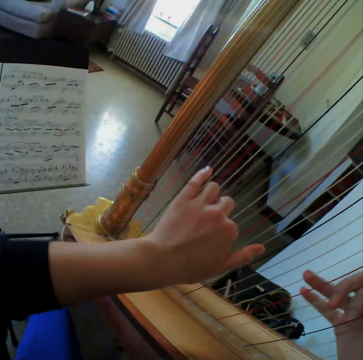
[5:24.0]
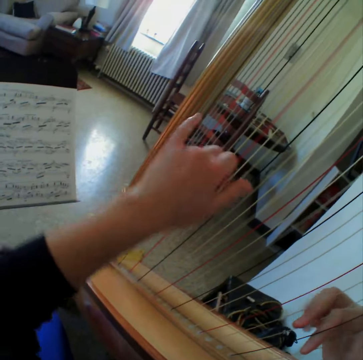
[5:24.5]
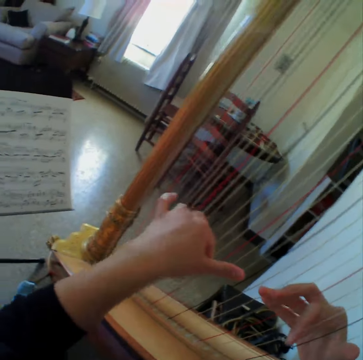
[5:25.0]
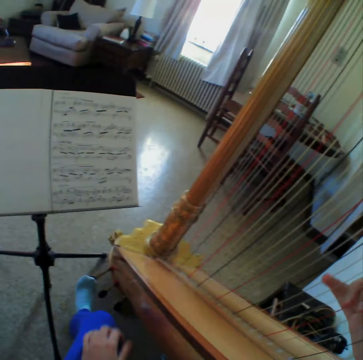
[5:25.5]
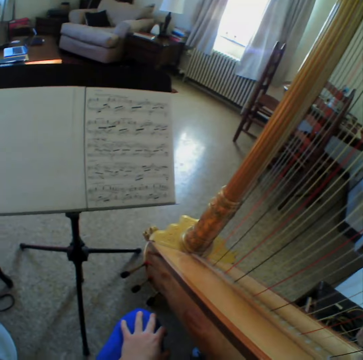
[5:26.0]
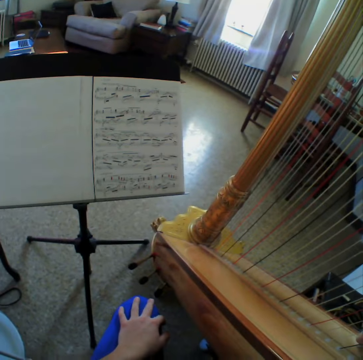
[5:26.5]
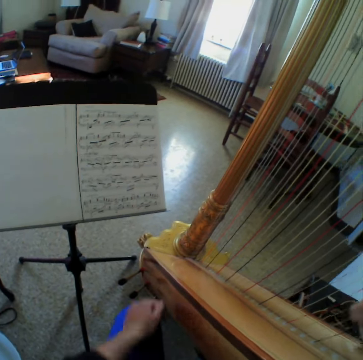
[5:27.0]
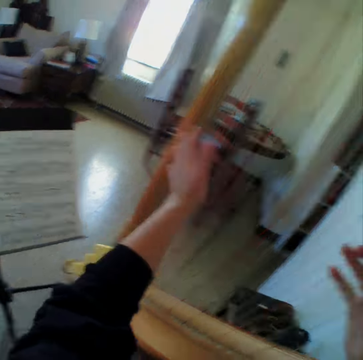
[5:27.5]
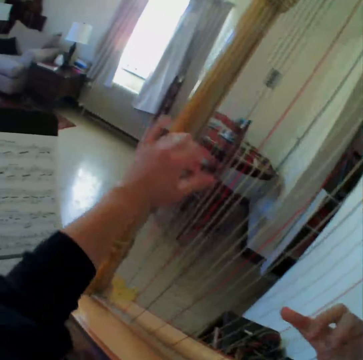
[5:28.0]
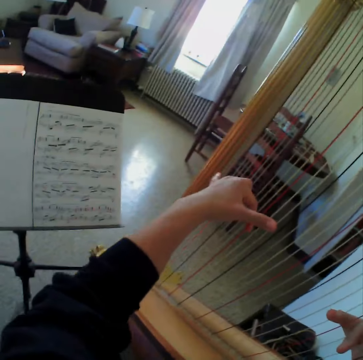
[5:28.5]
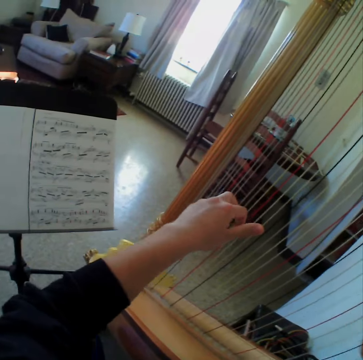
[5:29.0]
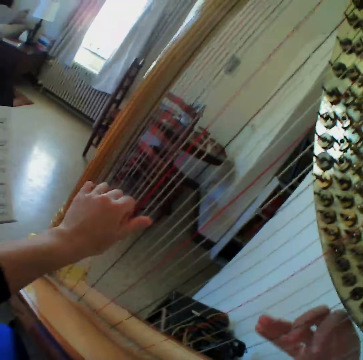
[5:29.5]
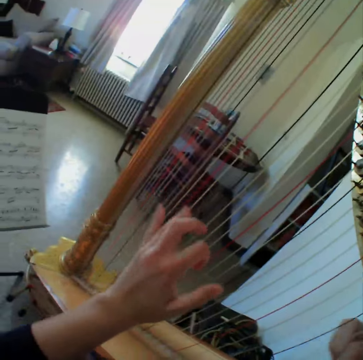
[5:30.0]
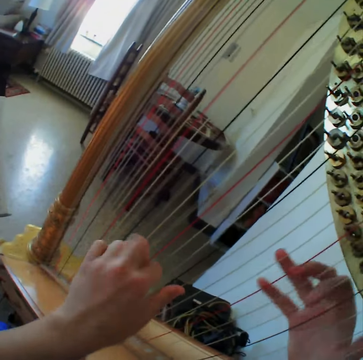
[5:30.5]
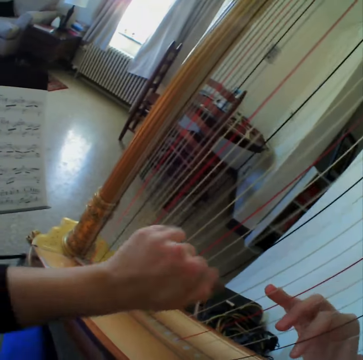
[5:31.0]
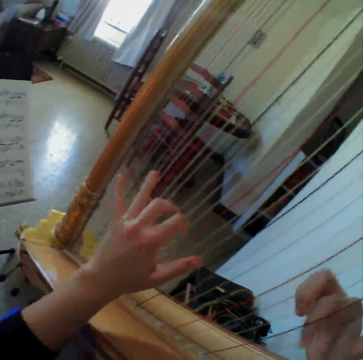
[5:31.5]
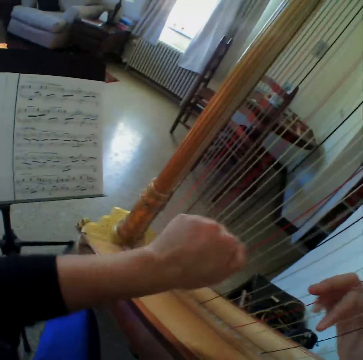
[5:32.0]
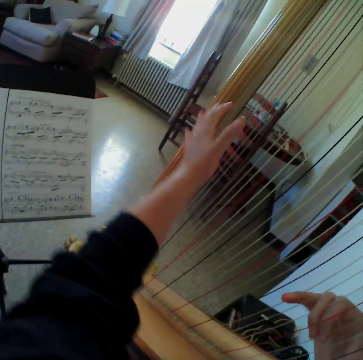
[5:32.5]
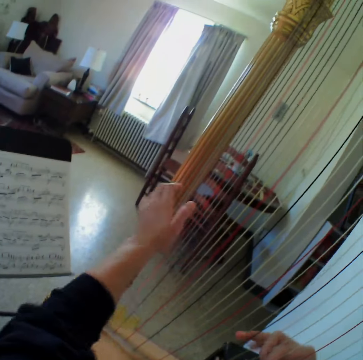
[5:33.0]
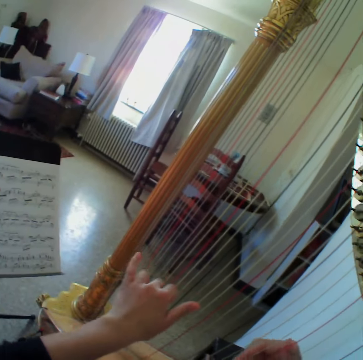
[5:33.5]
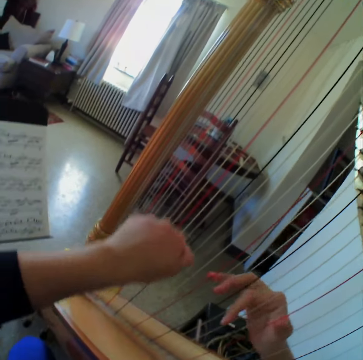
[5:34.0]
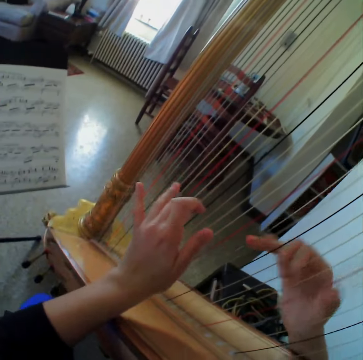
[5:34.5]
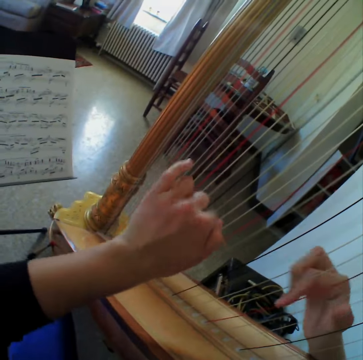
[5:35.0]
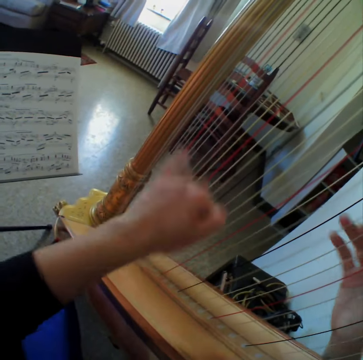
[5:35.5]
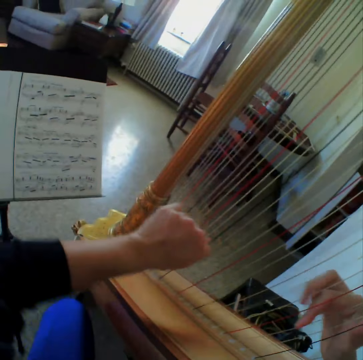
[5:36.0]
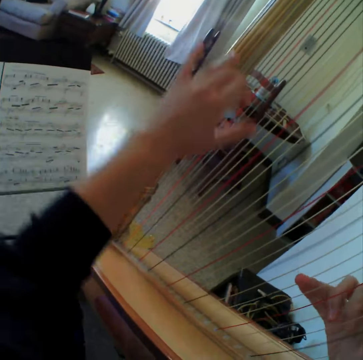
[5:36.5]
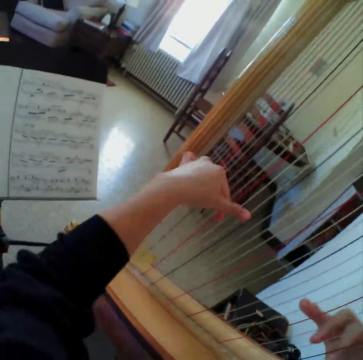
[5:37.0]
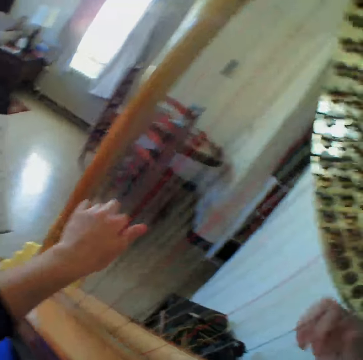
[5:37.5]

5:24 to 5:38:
The camera wearer removes the left hand from the string. She reads the music paper. She places her left hand on the string. She starts to play the harp again.

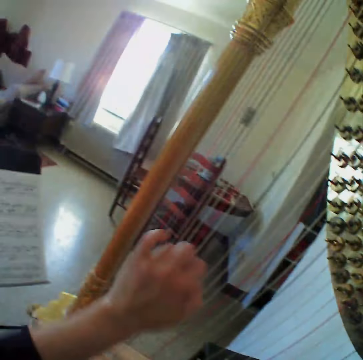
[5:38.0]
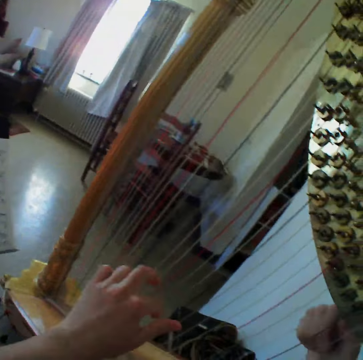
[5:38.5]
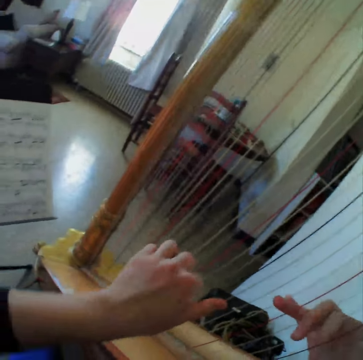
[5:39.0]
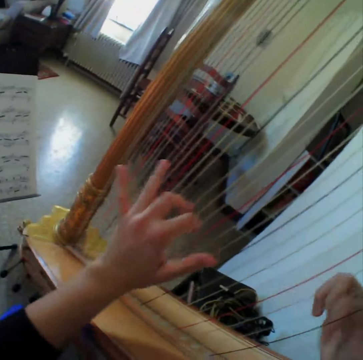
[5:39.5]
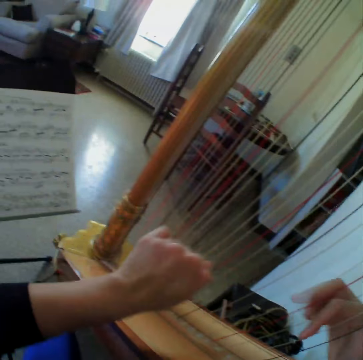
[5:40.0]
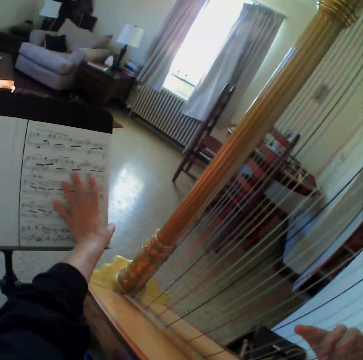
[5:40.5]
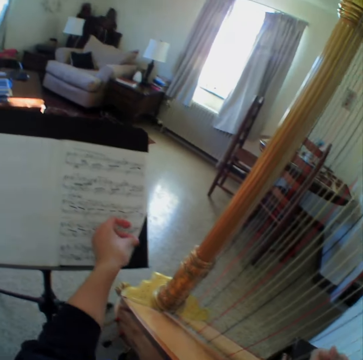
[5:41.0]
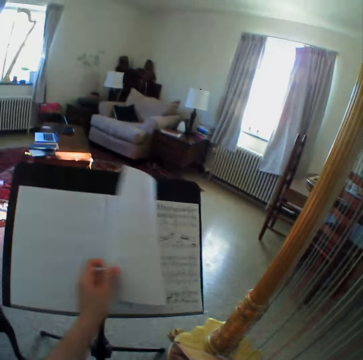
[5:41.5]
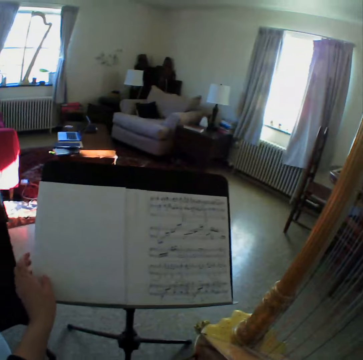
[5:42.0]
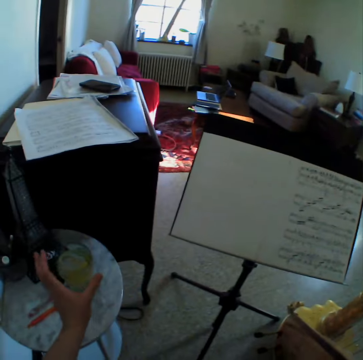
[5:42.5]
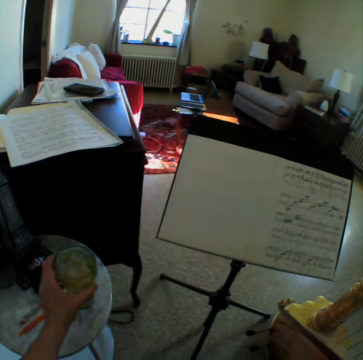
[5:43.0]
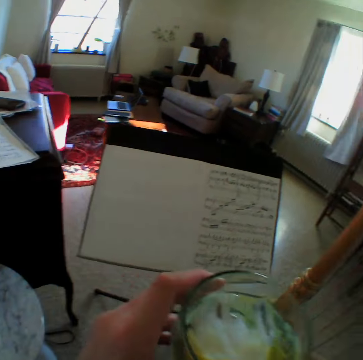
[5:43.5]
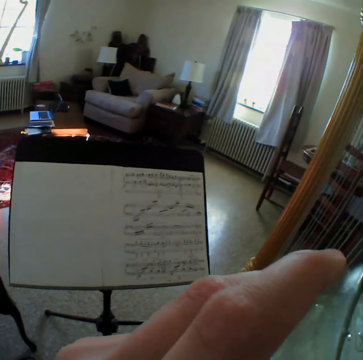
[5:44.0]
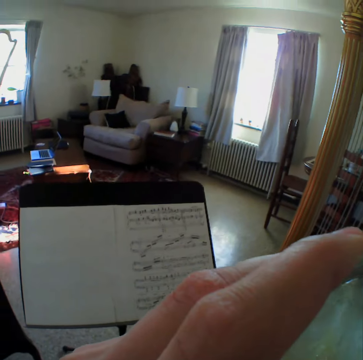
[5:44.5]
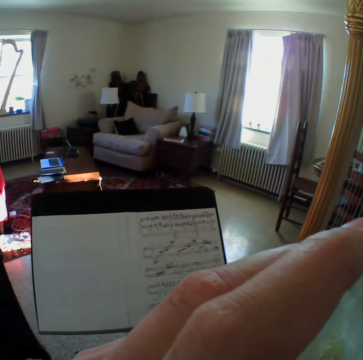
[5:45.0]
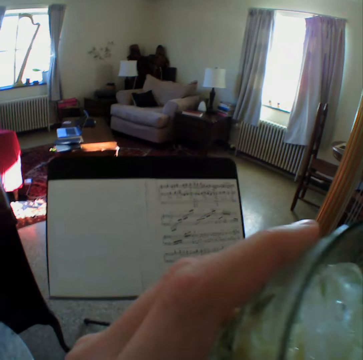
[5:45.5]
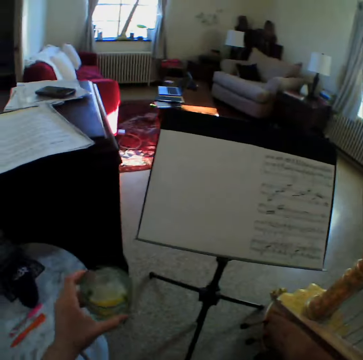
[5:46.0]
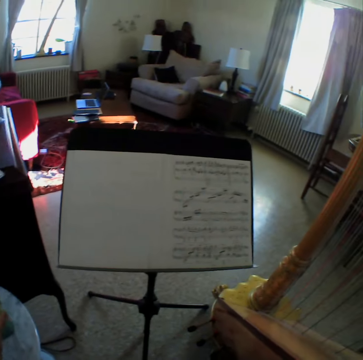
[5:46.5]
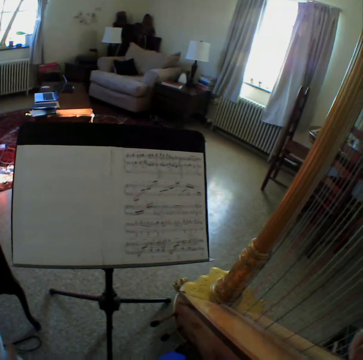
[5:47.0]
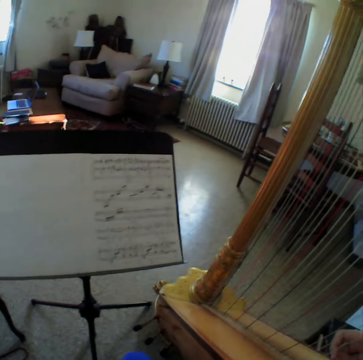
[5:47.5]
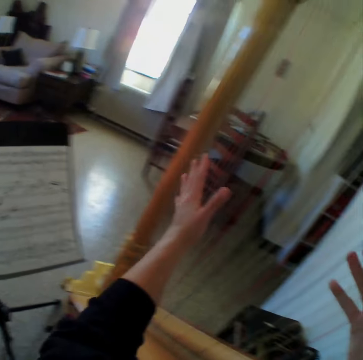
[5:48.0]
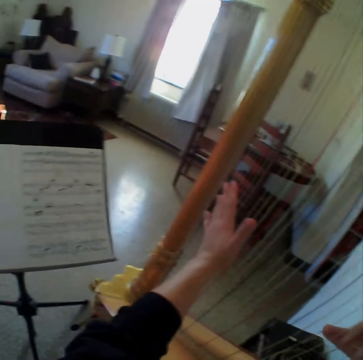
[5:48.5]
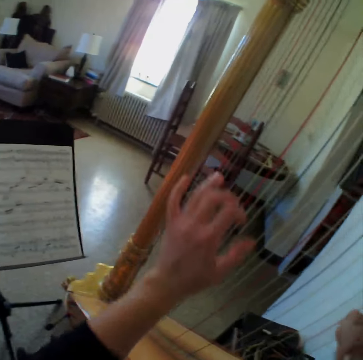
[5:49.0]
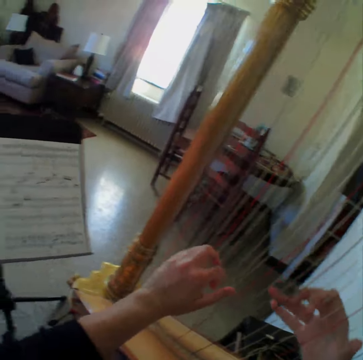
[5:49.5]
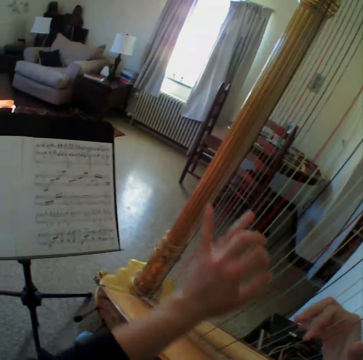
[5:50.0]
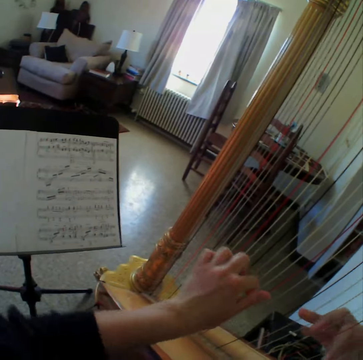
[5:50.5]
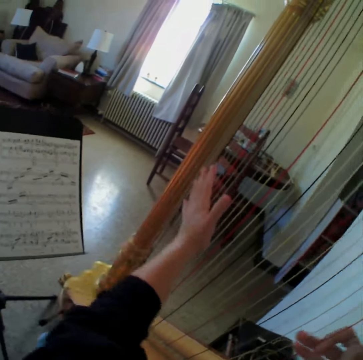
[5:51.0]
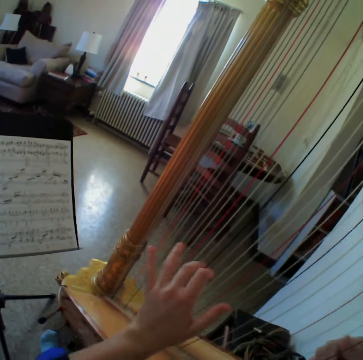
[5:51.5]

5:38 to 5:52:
The camera wearer flips the page of a music sheet or music paper. She carries a glass cup from a table. She drinks the water from the cup. She keeps the cup back on the table. She reads the music paper. She places both her hands on the string. She starts to play the harp again.

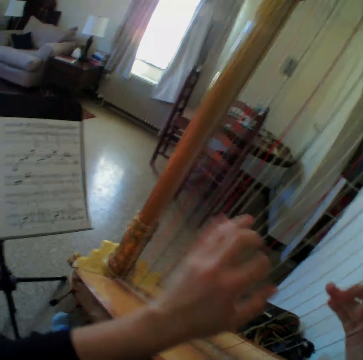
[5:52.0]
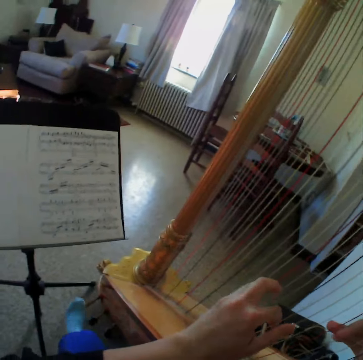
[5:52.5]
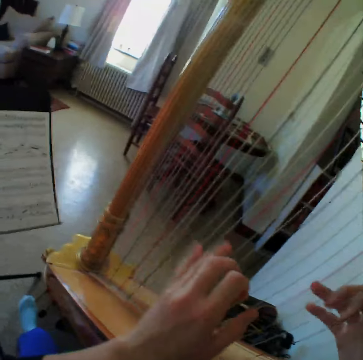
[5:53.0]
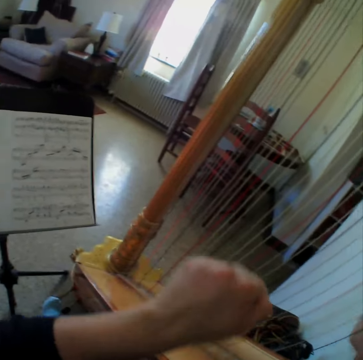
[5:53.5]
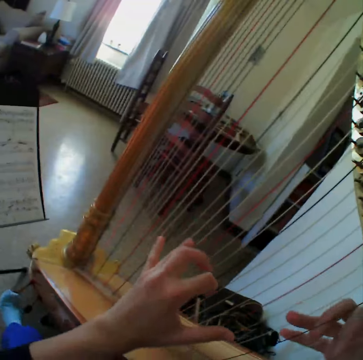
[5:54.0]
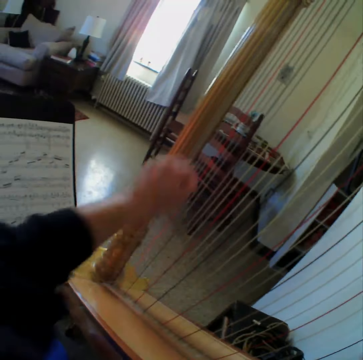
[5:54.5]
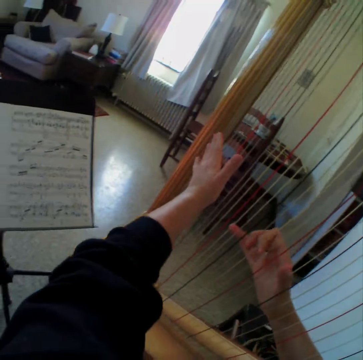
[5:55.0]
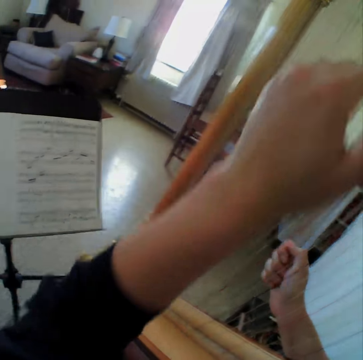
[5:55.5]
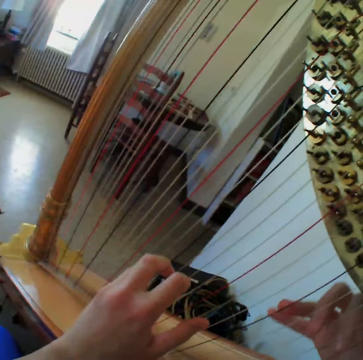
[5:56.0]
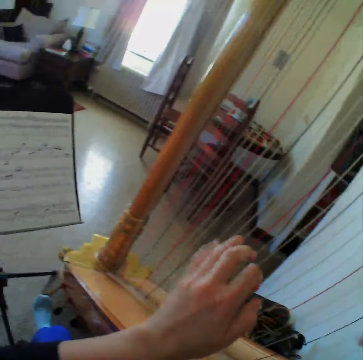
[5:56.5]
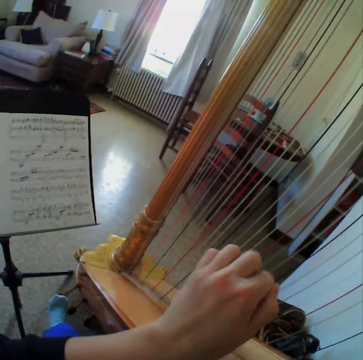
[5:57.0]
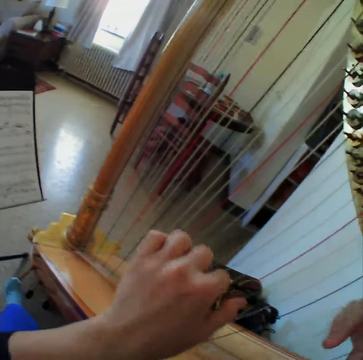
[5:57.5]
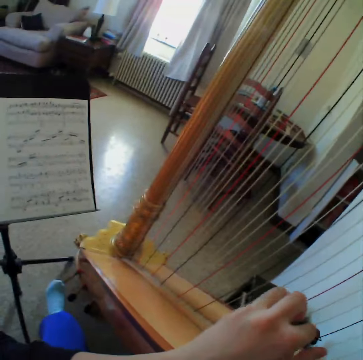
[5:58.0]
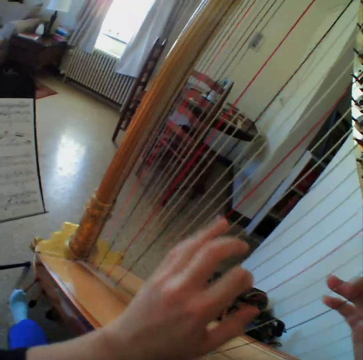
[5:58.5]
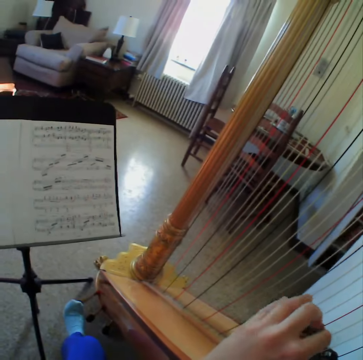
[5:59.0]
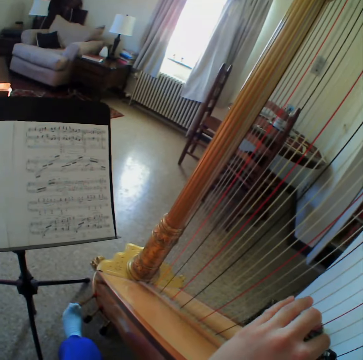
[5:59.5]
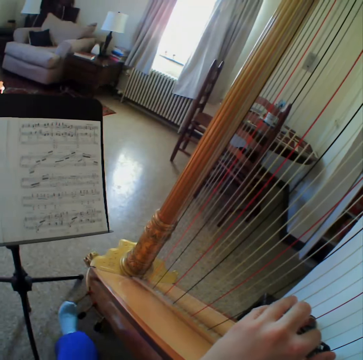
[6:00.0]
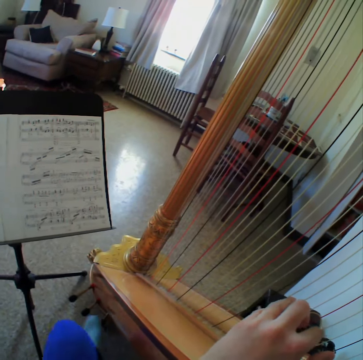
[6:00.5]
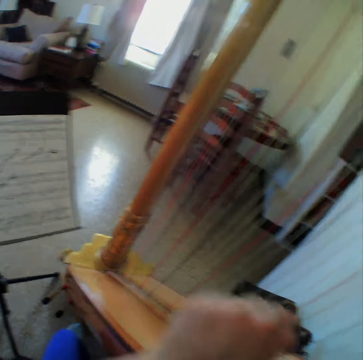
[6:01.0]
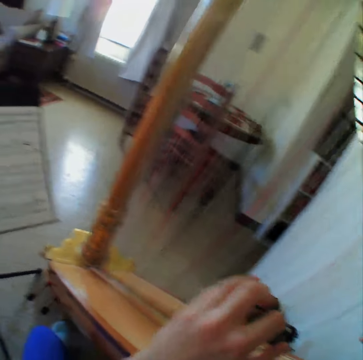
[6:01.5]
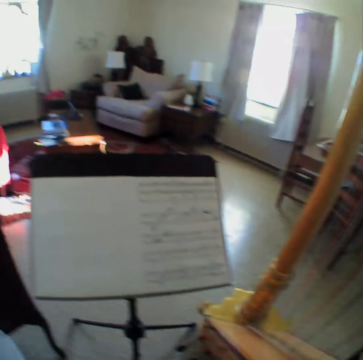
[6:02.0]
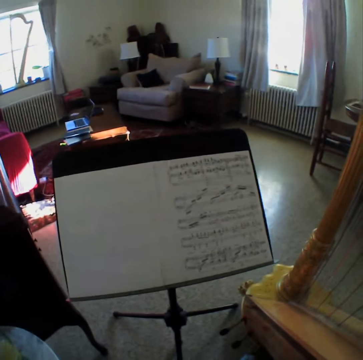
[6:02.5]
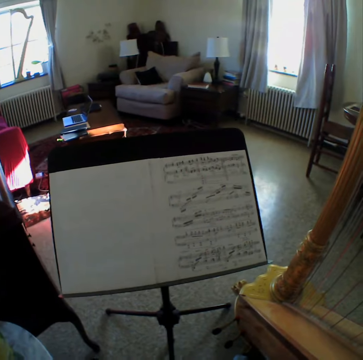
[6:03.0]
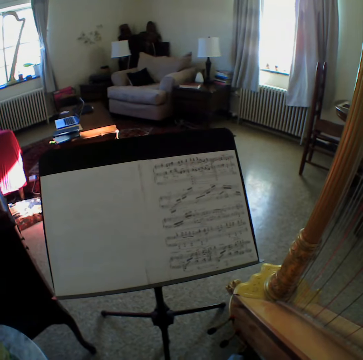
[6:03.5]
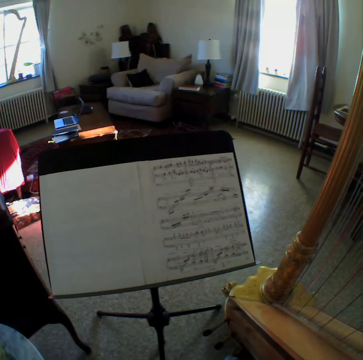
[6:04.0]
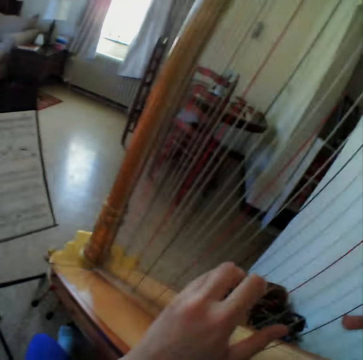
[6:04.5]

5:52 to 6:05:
The camera wearer reads the music paper. They play the guitar. They read the music paper. They play the guitar. They read the music paper.
